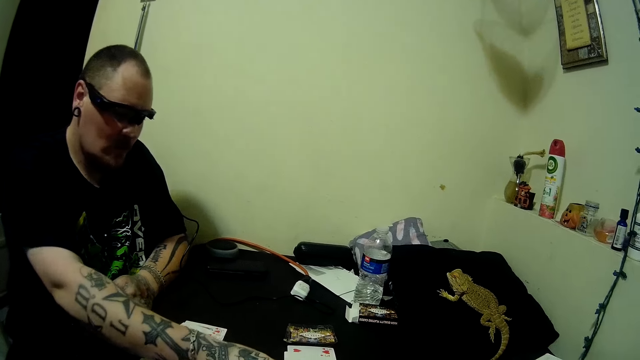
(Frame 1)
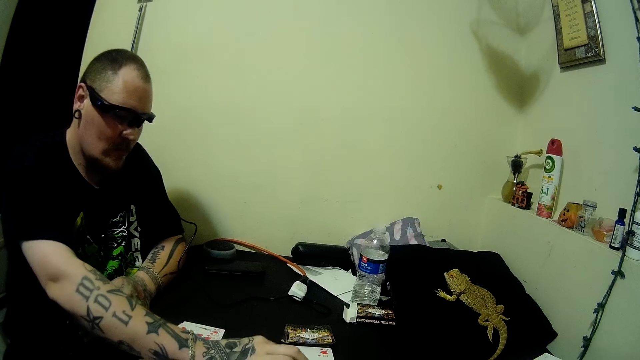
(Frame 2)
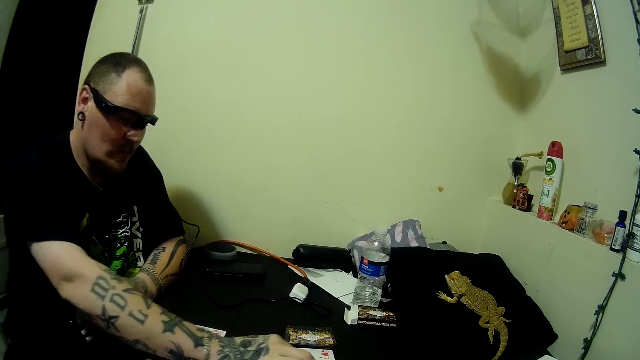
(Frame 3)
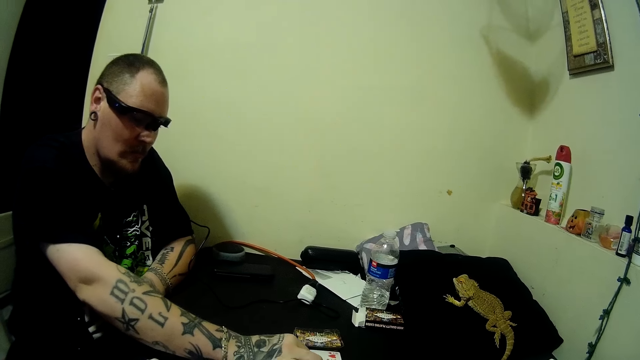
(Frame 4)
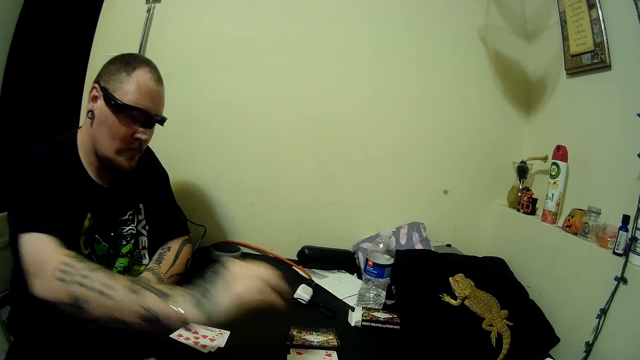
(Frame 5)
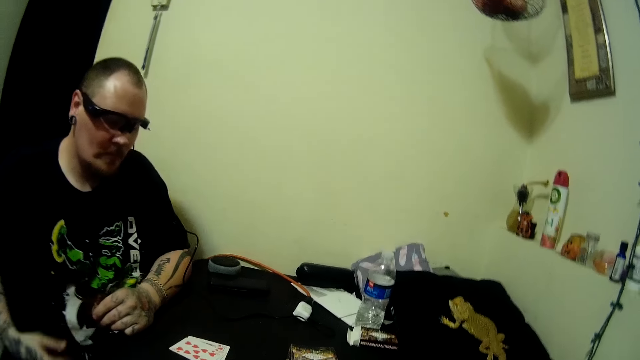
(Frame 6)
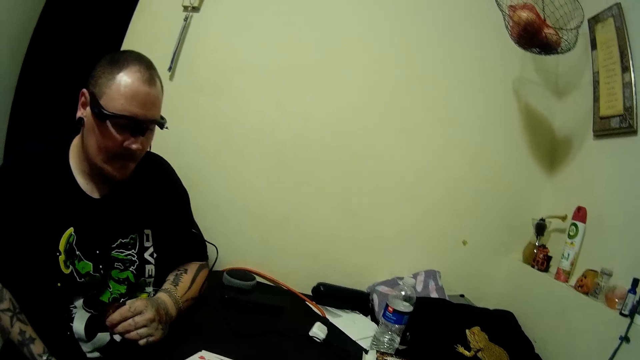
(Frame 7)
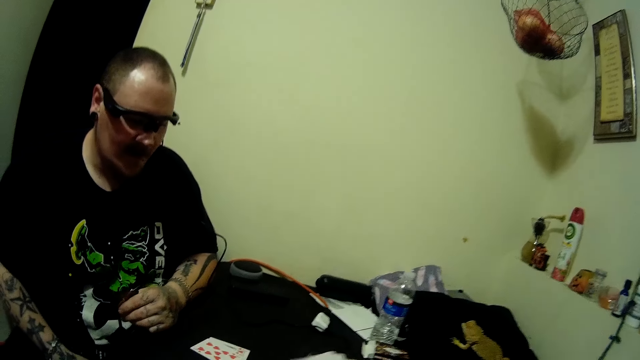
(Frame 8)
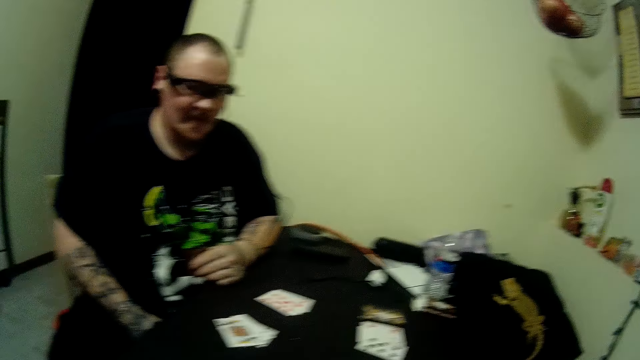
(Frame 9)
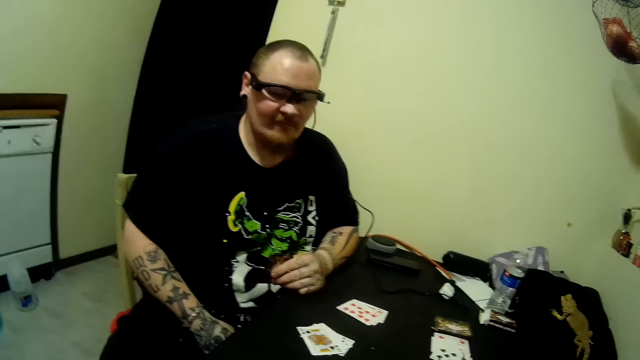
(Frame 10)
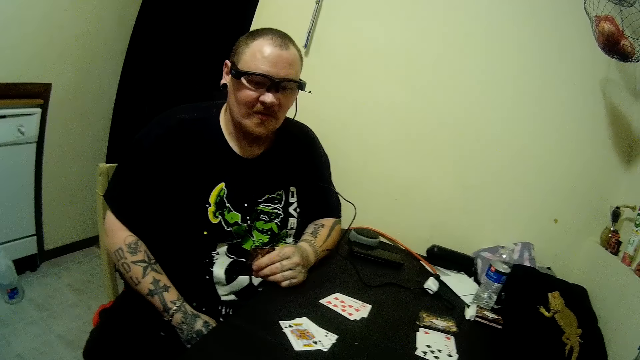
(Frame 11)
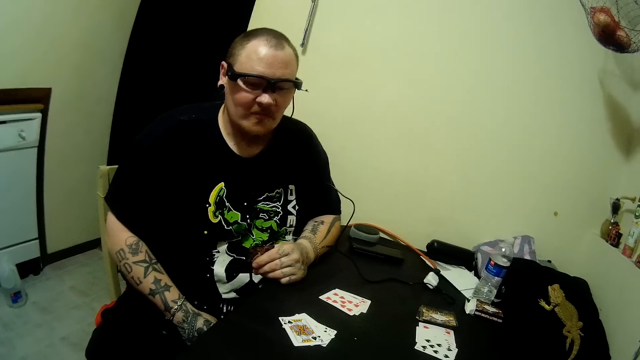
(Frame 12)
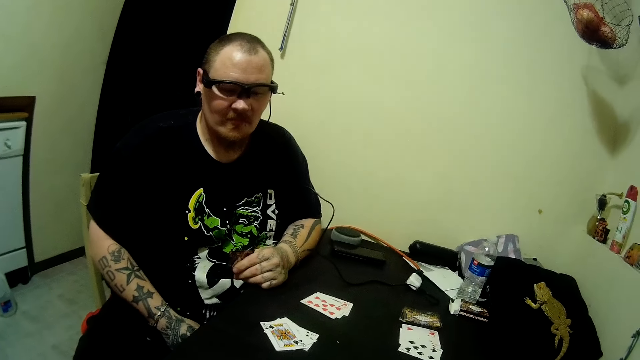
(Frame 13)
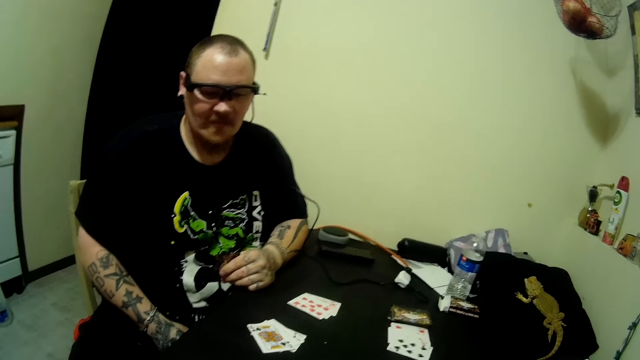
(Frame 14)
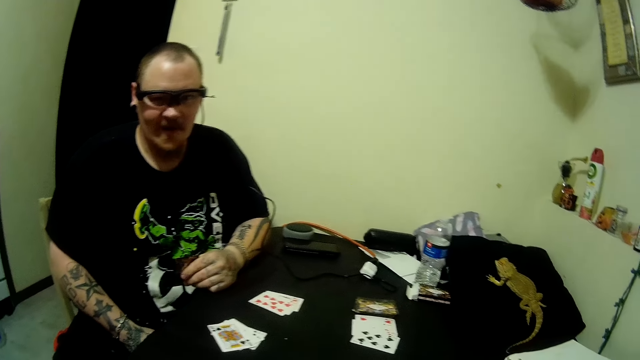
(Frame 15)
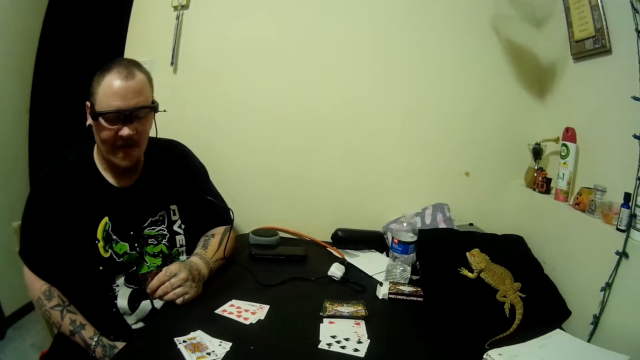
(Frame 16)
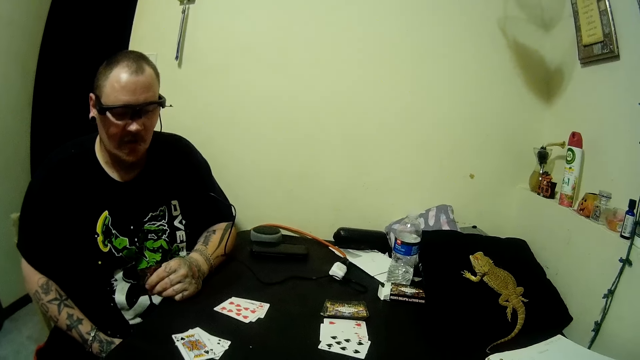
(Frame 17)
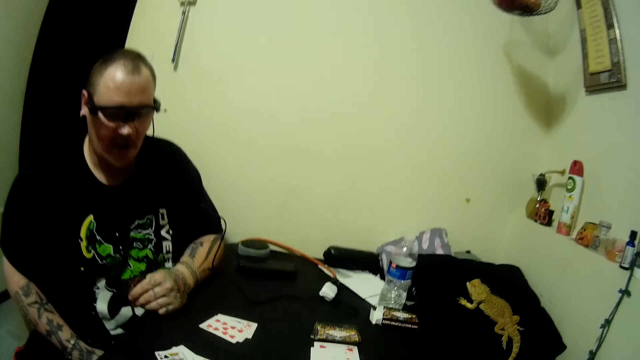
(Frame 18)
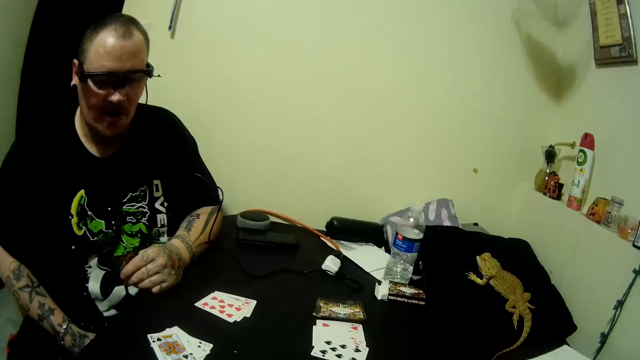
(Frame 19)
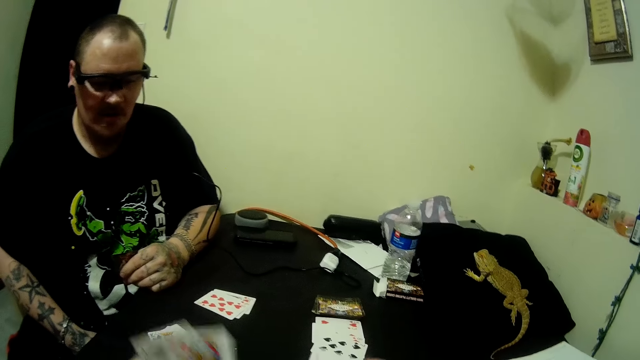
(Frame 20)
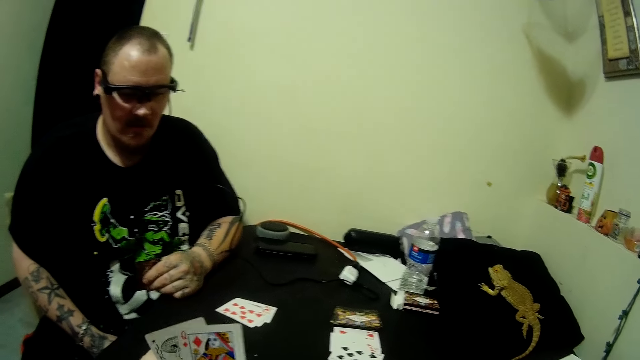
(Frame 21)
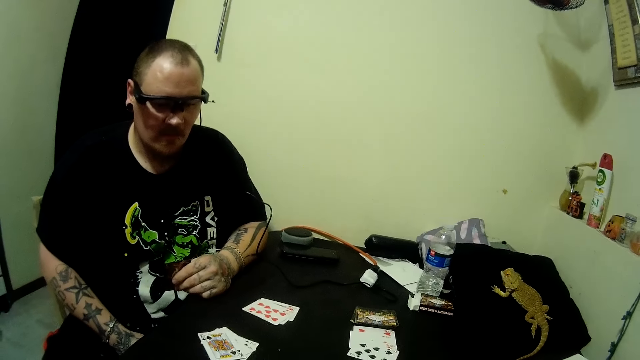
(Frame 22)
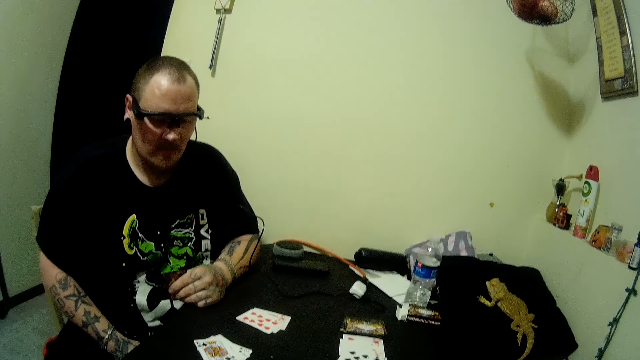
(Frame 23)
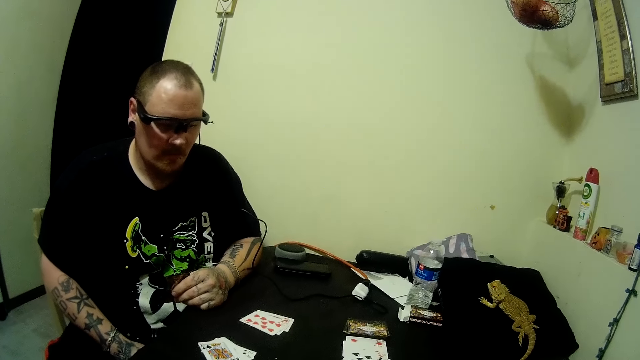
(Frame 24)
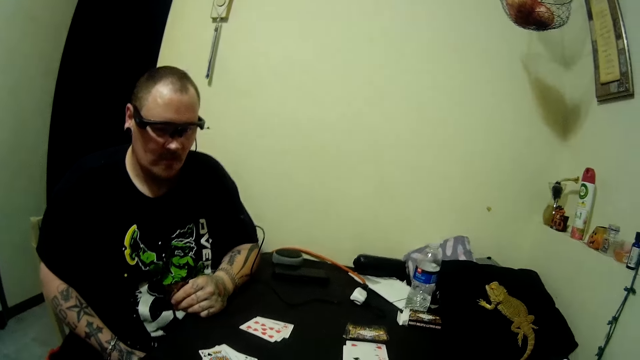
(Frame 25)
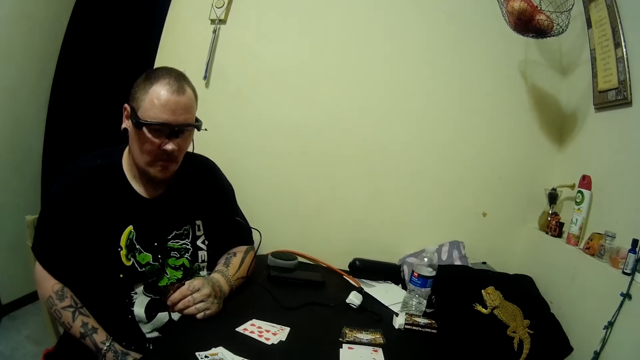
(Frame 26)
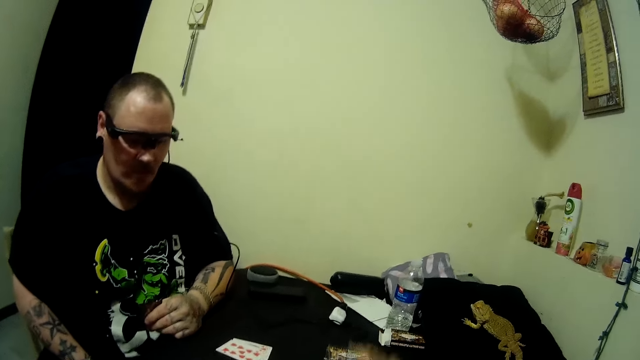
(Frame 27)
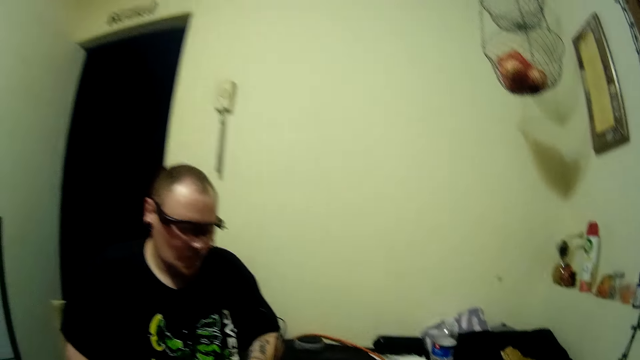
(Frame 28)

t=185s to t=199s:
A man places a card on the table with his right hand. He picks up a card. He pulls his hand off the cards. He looks at the cards.

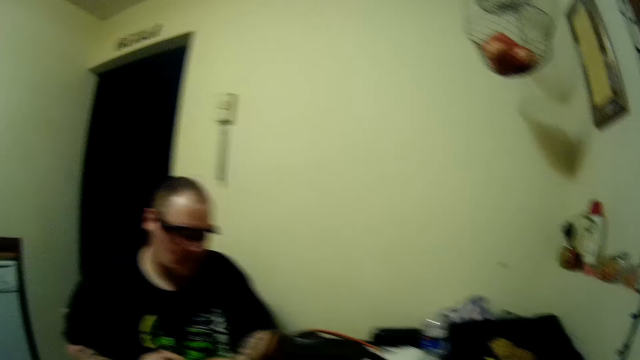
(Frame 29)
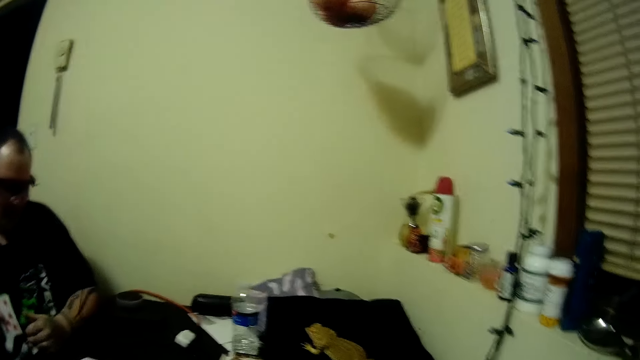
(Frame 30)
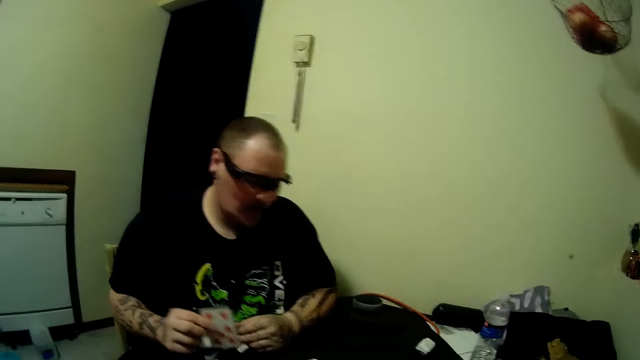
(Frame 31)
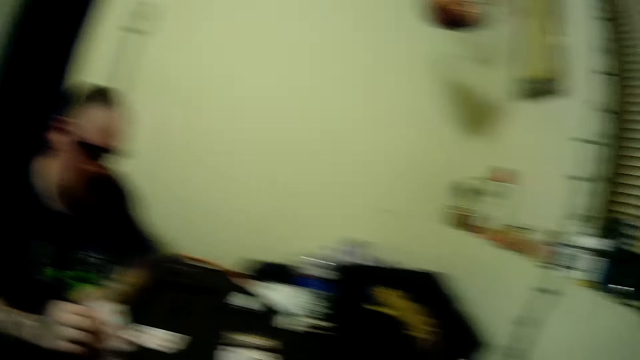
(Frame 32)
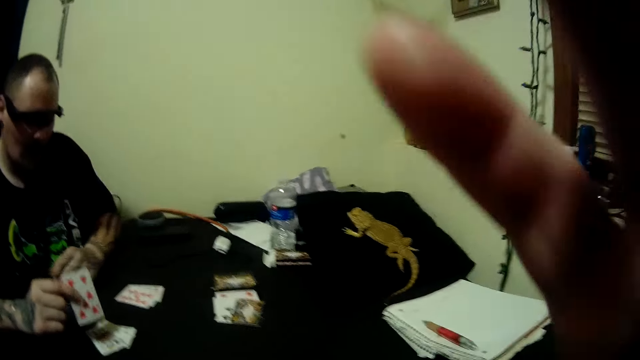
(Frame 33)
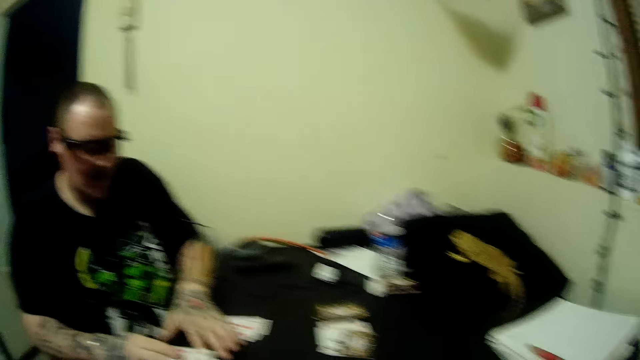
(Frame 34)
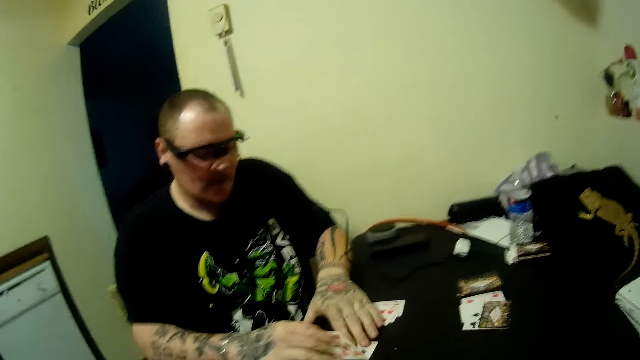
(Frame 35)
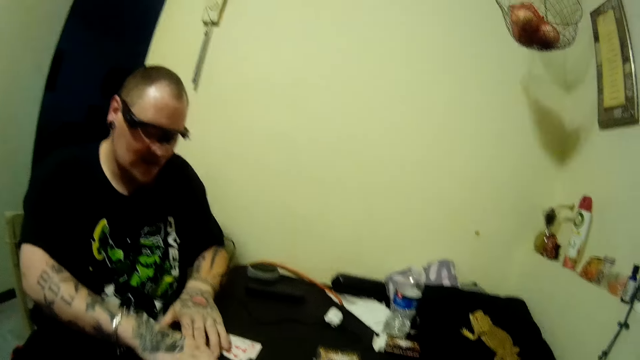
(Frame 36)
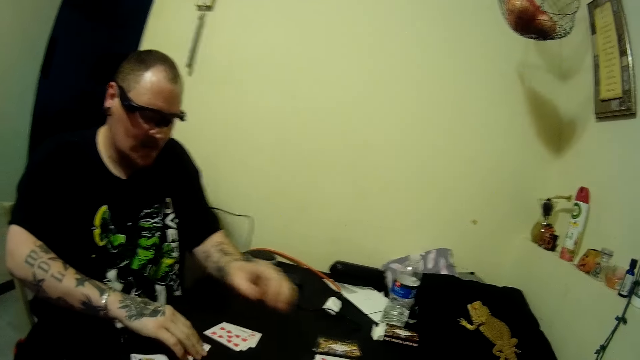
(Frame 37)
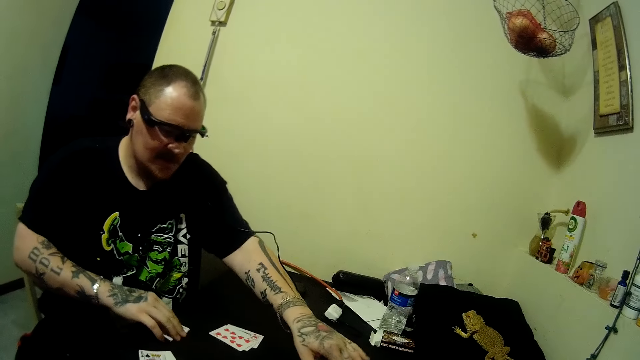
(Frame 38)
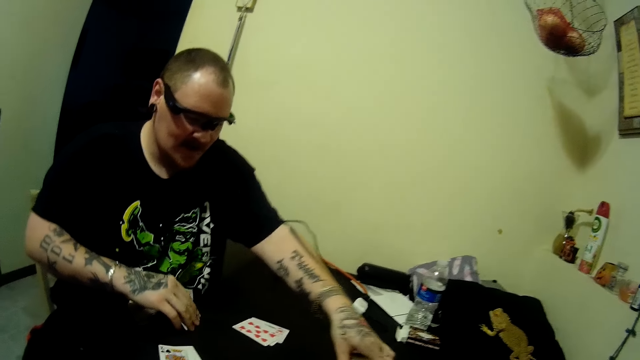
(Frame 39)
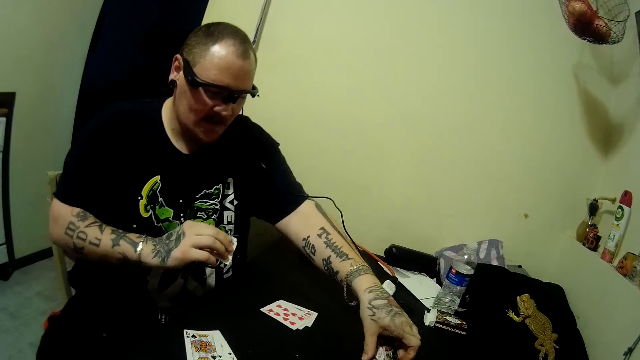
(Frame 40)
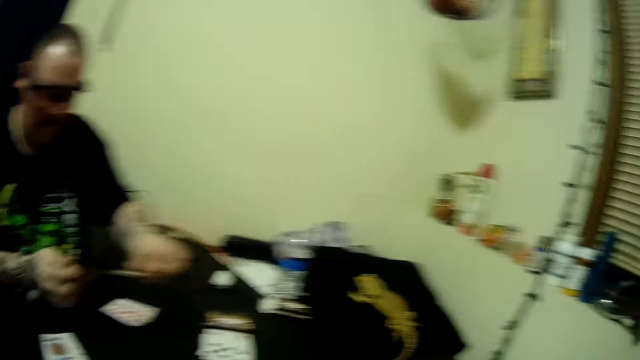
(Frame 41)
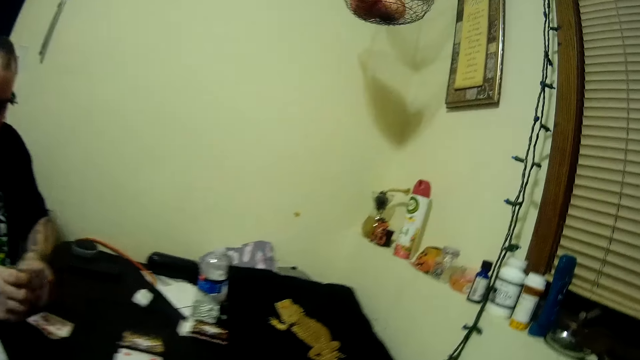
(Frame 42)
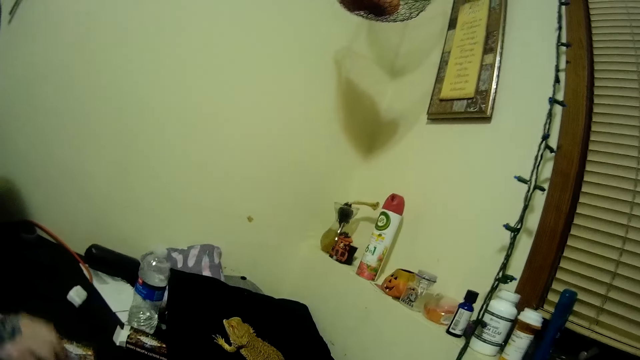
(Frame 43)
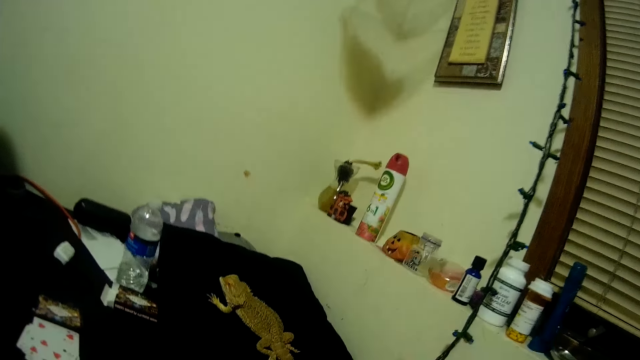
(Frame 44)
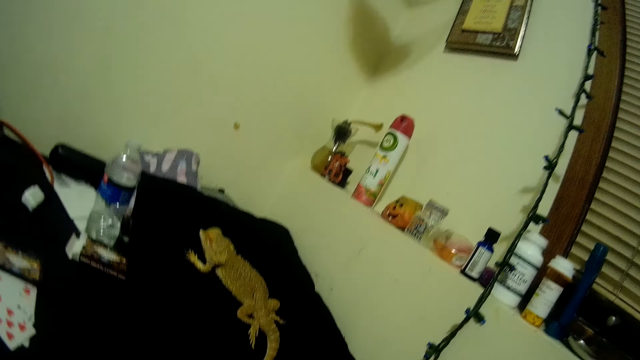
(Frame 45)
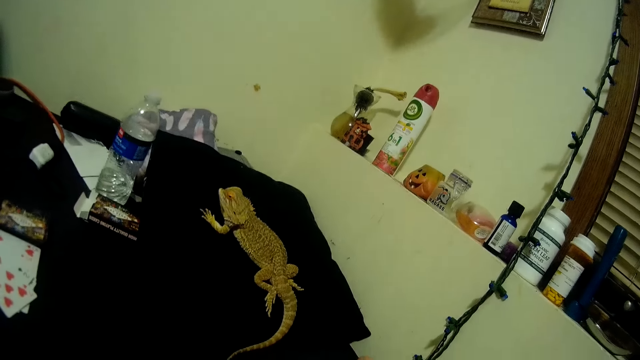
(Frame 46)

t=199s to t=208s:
A man places a card on the table with his right hand. He holds the card. He touches the table with his left hand. He picks up a card from the table with his right hand. He picks up a card from the table with his left hand. He holds the cards with both hands. The camera wearer passes the card from his left hand to his right hand. The man places the cards on the table with his right hand.
